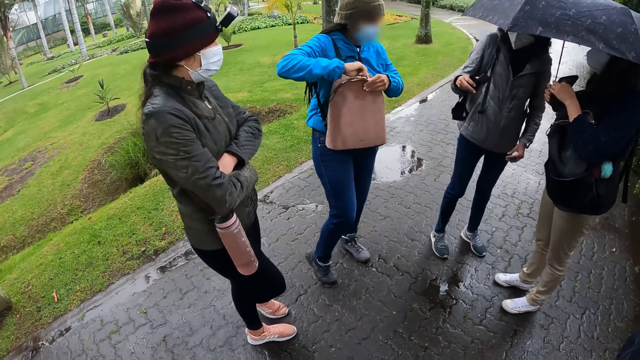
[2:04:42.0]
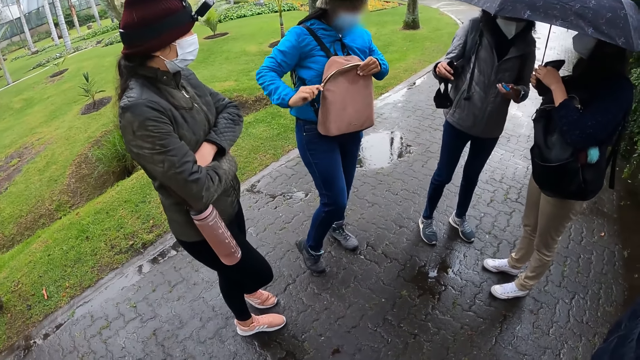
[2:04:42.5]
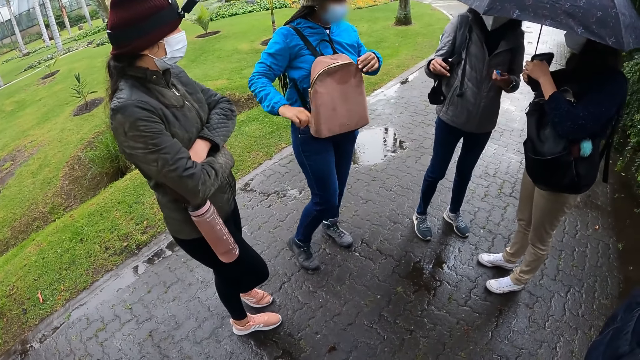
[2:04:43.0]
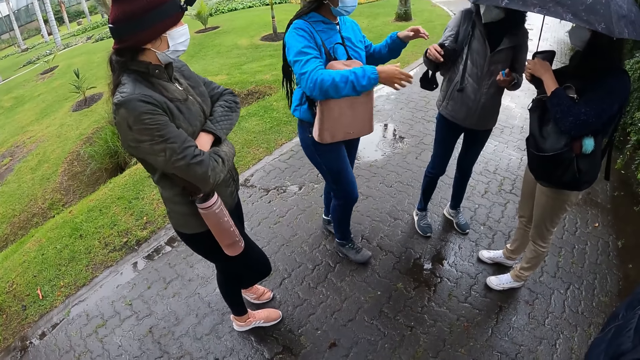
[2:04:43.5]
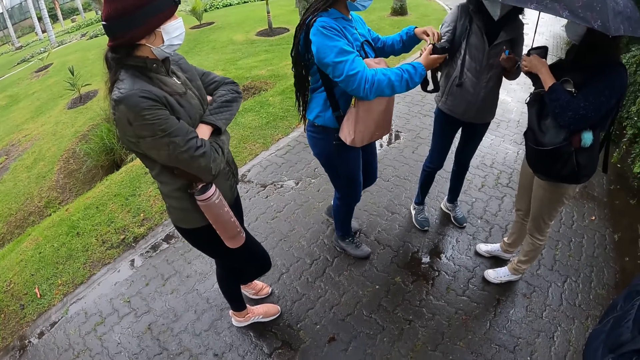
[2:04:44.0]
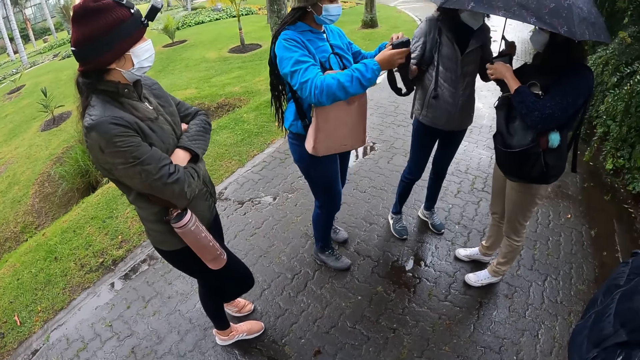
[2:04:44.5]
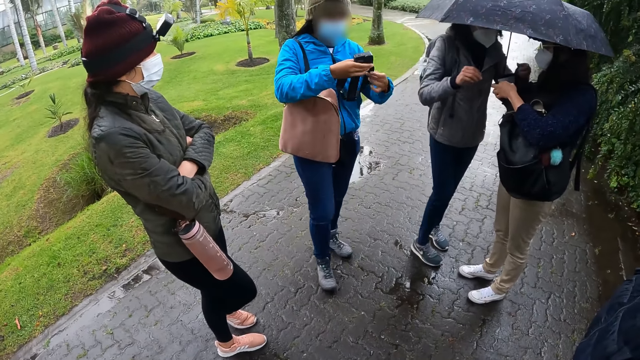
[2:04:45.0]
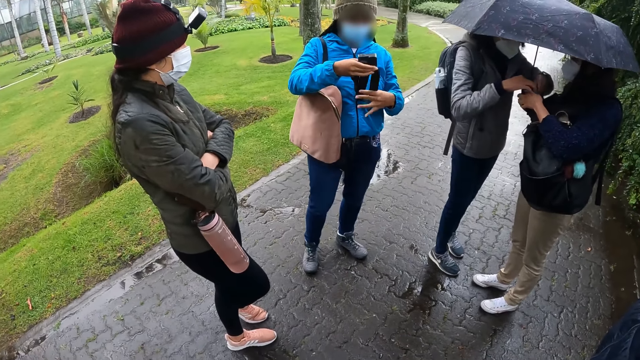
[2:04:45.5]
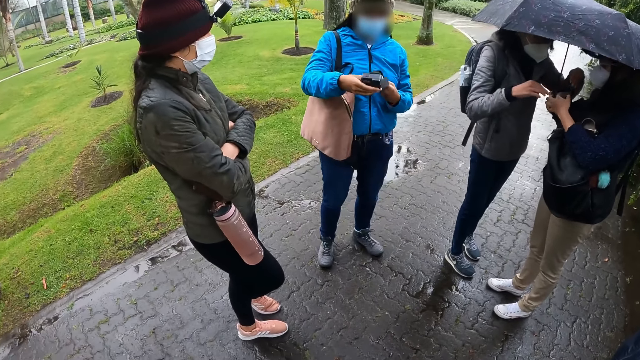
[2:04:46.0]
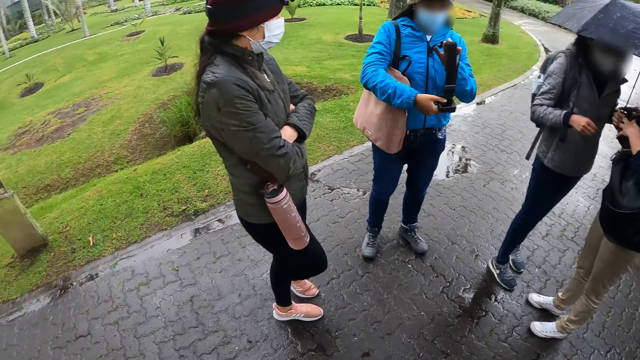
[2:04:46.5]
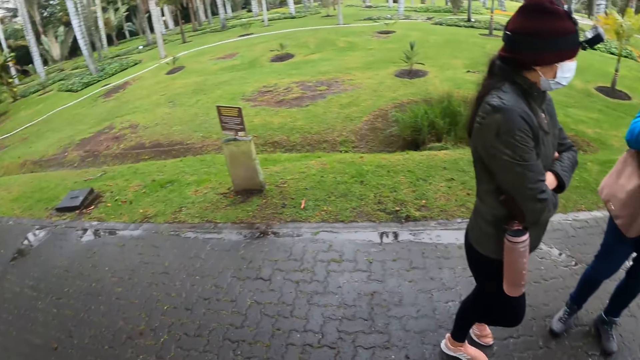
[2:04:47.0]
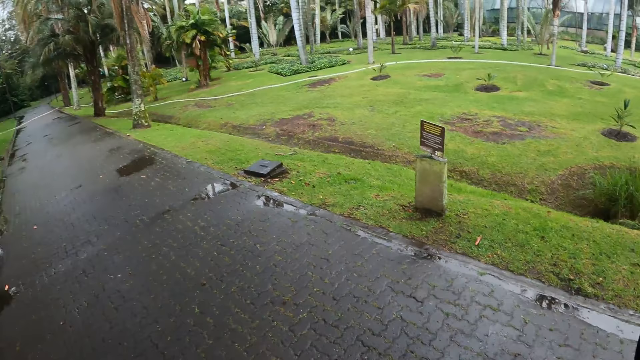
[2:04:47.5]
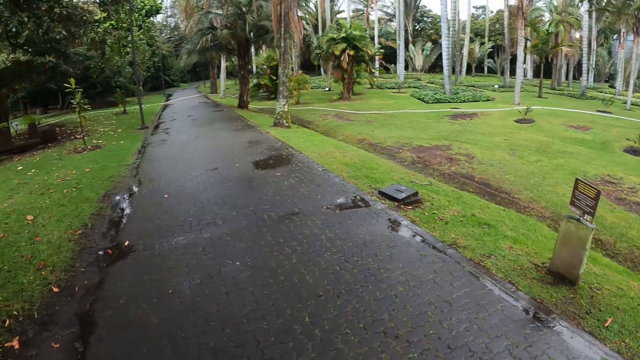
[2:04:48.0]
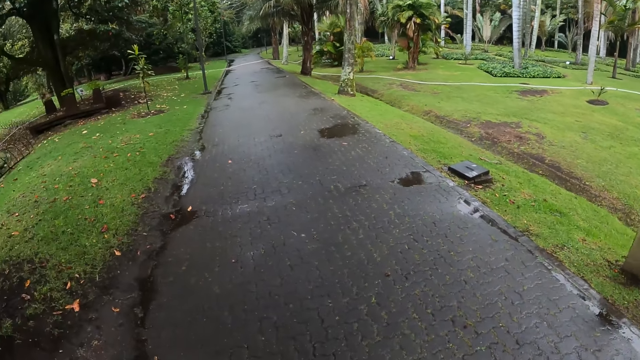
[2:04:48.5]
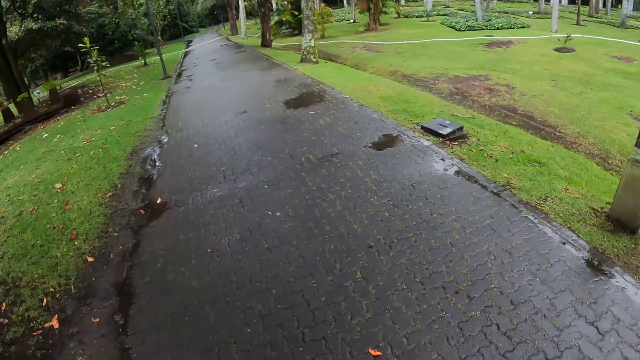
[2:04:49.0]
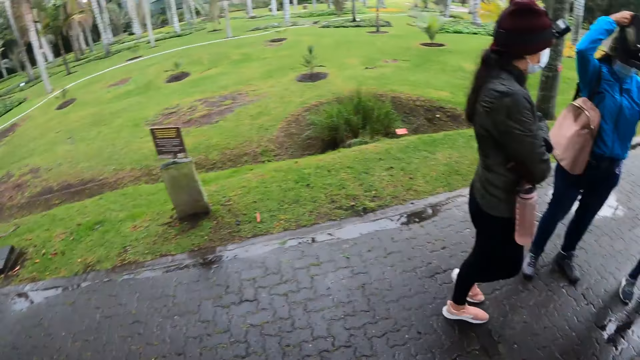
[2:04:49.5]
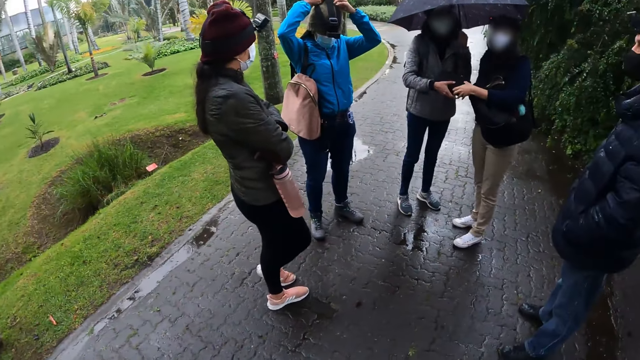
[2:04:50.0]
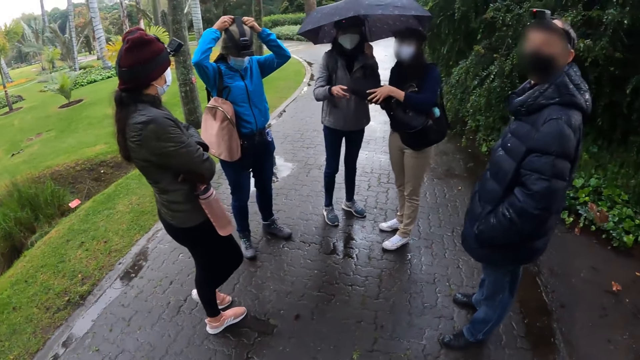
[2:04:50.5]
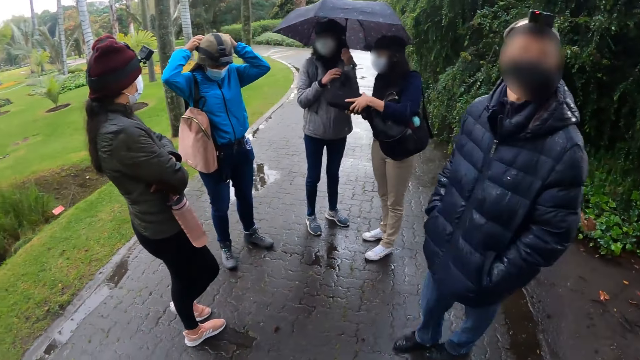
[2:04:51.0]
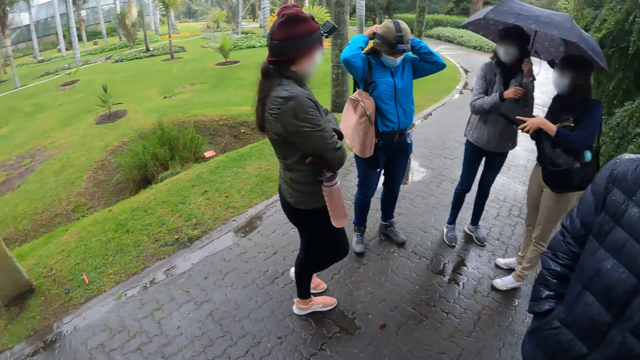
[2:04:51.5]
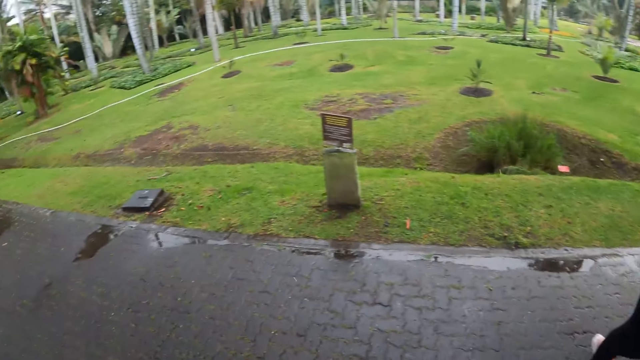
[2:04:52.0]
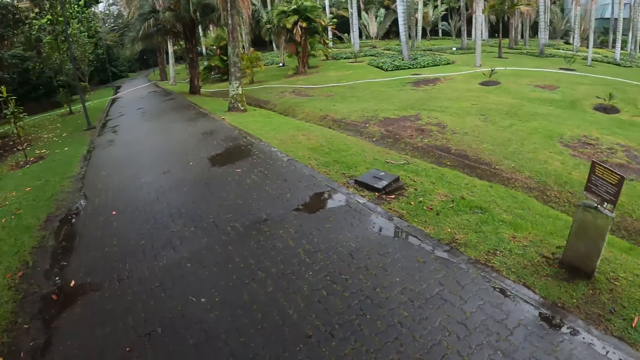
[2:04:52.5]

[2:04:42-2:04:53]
A woman passes the head camera to another woman with her right hand. The other woman holds the head cam with both hands. The first woman drops the battery in the box with both hands. The other woman wears the head camera with both hands. A third woman interacts with the first woman.

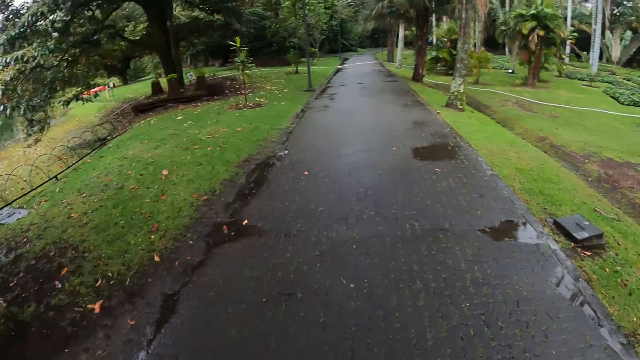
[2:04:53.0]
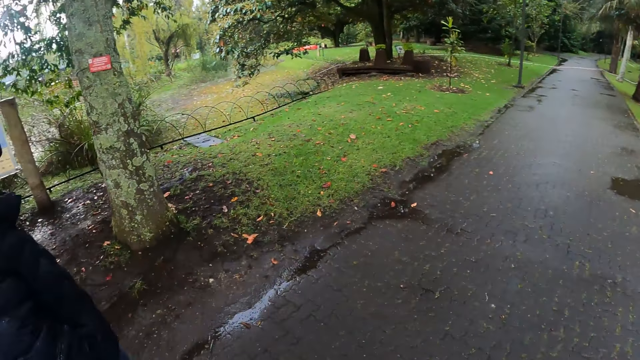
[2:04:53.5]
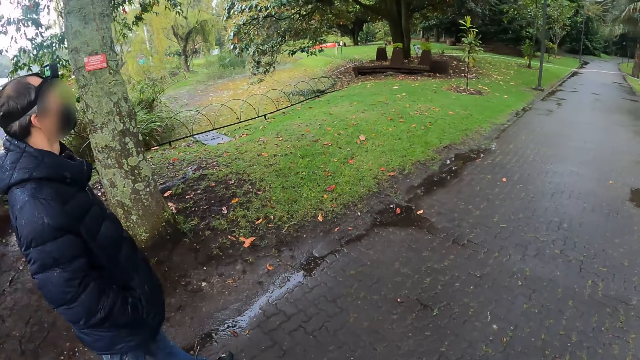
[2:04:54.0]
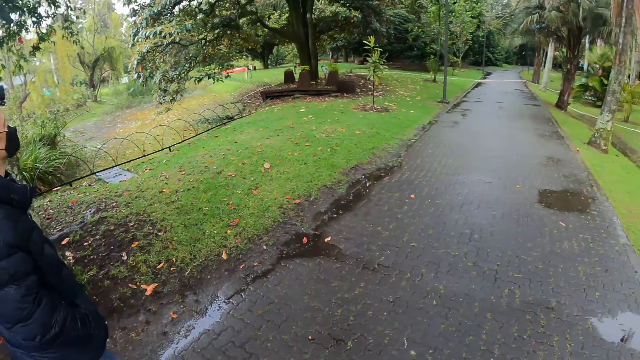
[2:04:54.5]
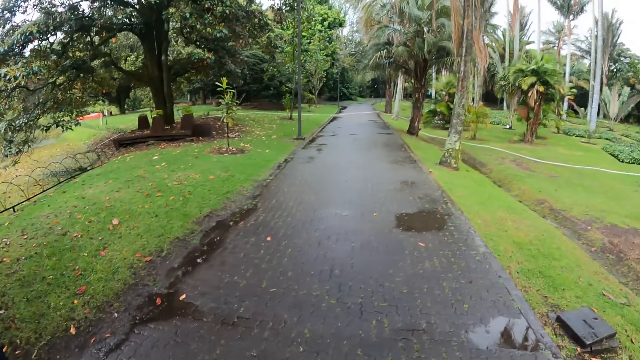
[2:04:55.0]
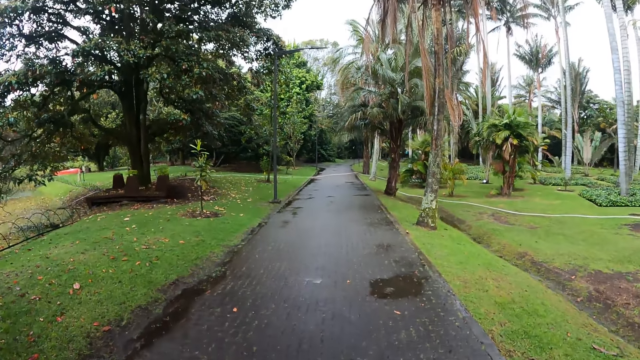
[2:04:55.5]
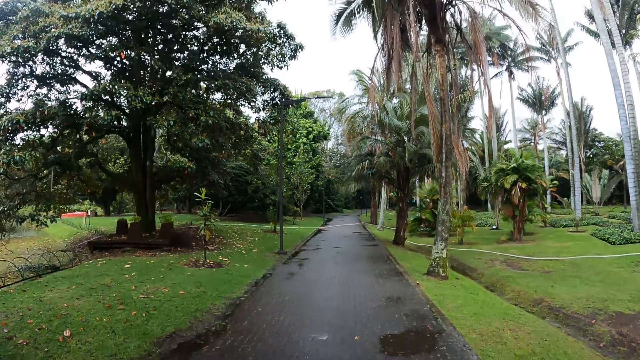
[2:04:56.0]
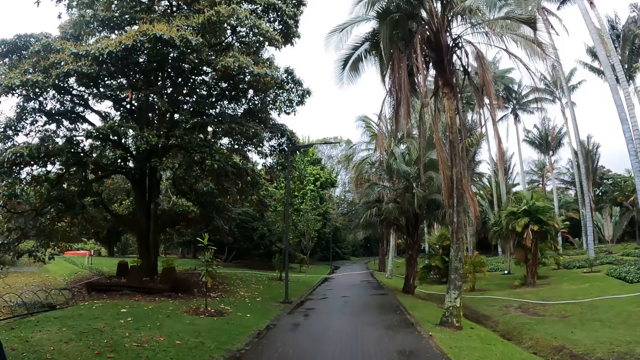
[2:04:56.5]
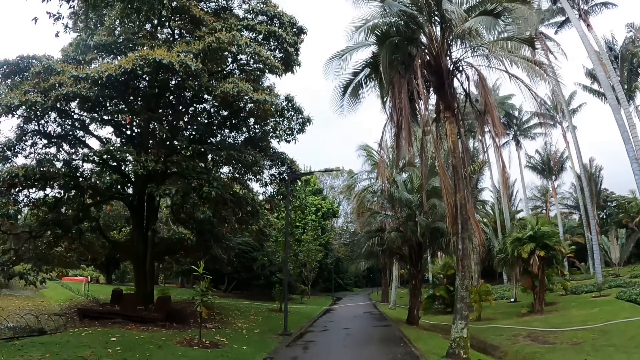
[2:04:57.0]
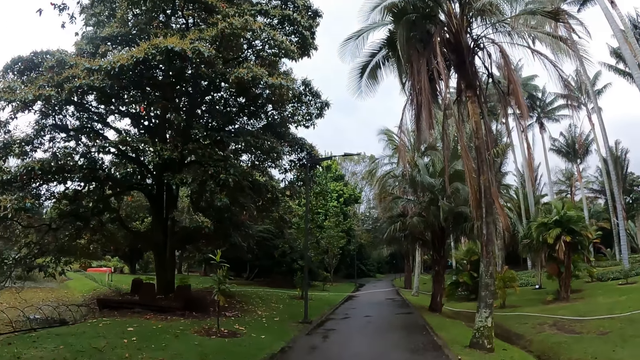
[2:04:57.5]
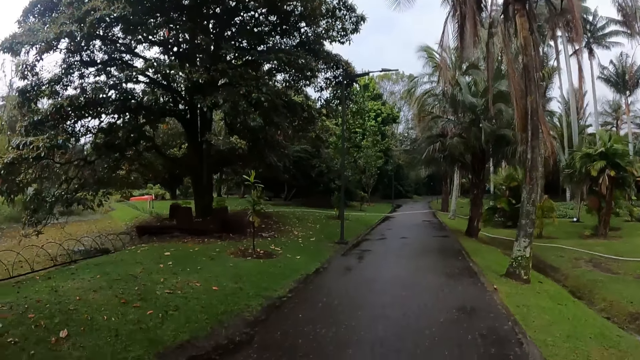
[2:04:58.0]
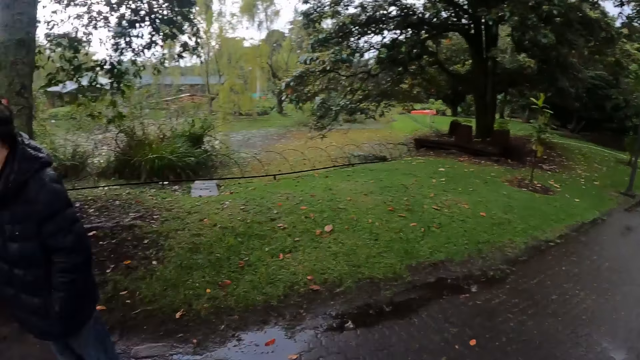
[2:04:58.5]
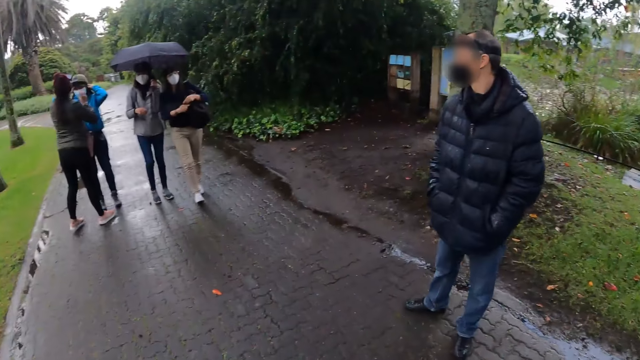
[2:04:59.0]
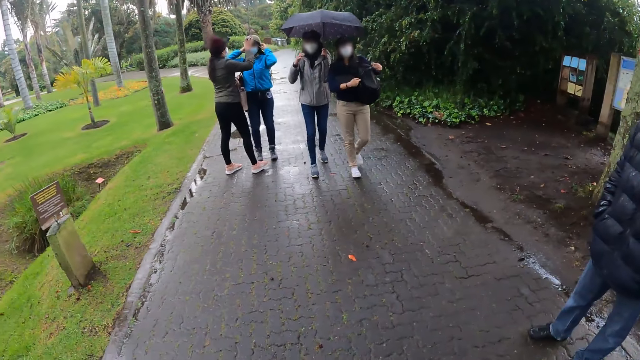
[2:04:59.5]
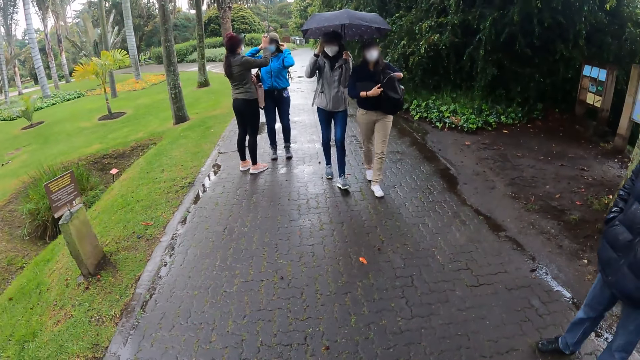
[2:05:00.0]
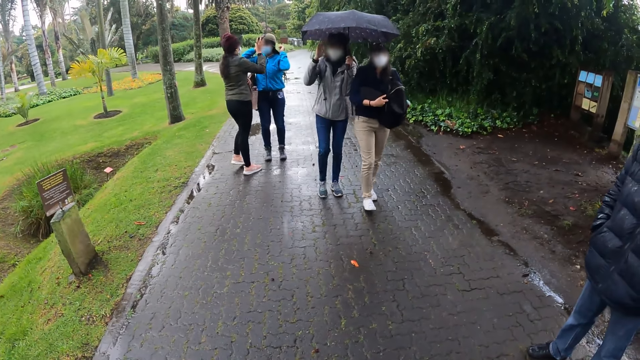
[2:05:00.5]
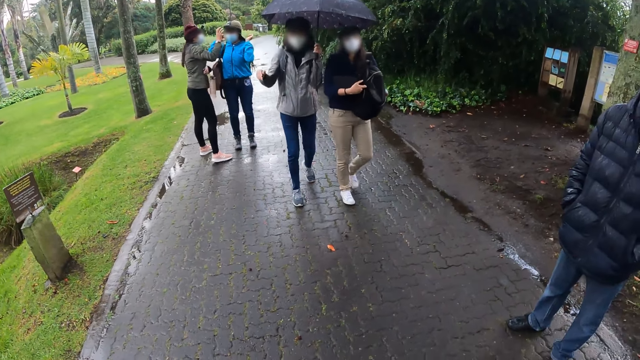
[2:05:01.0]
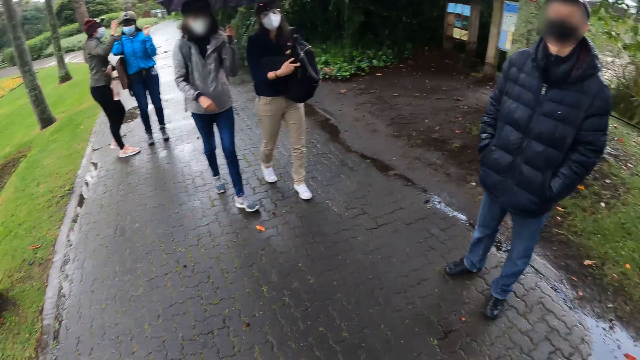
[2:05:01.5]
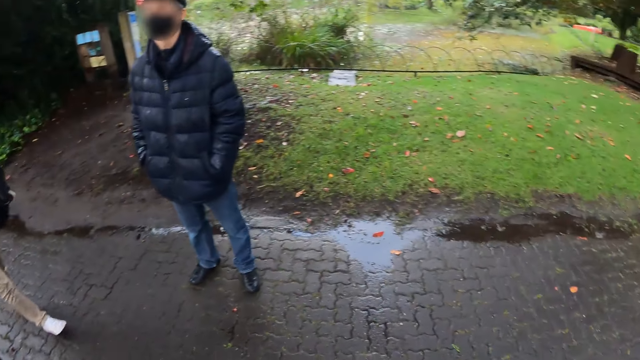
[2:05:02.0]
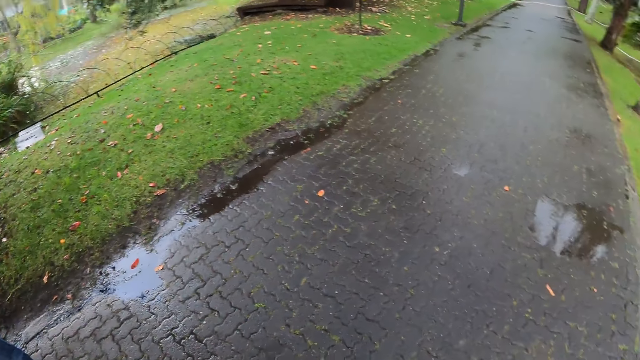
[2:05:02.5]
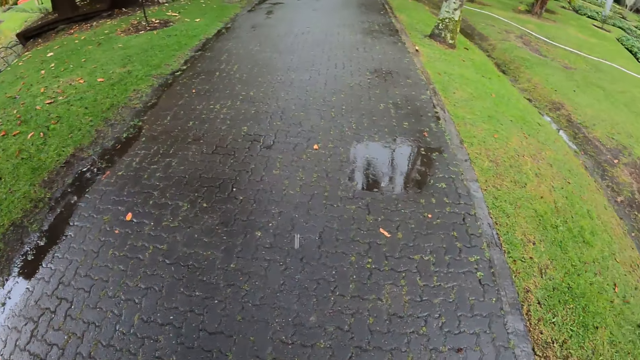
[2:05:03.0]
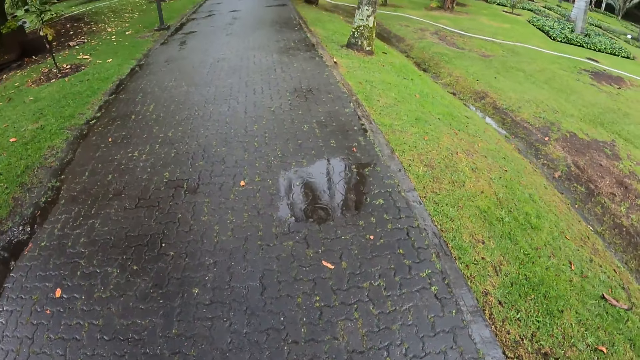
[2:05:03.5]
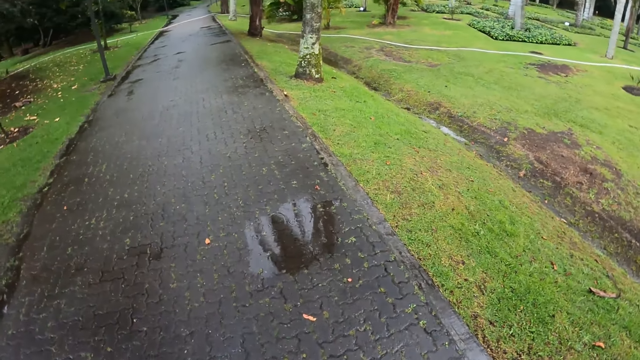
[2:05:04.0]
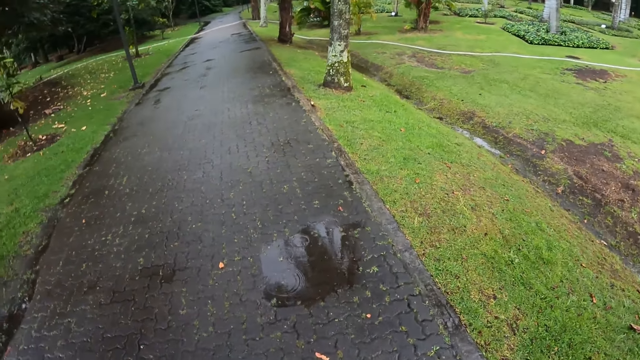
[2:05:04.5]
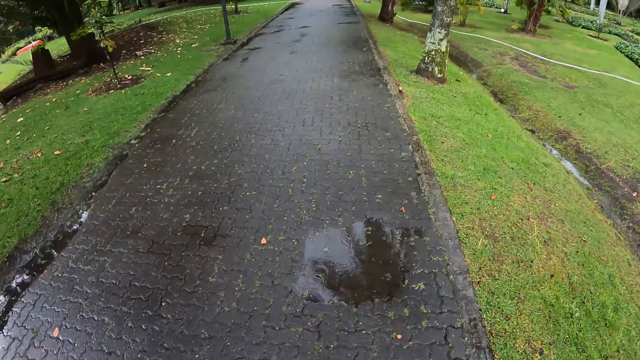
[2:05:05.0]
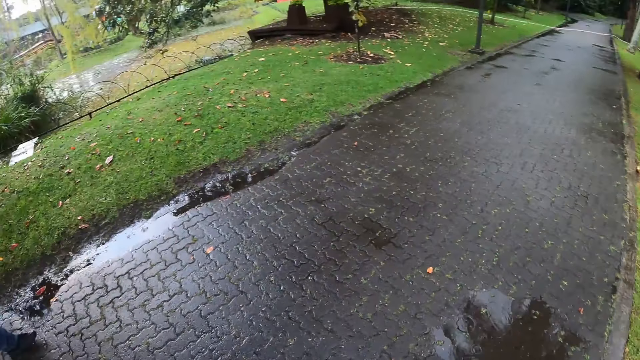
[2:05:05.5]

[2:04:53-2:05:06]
A man walks down on the walkway with the camera wearer. A woman walks down the walkway with another woman. A third woman adjusts the face mask on the head of a fourth woman with both hands. The camera wearer walks down the walkway with the group of people.
